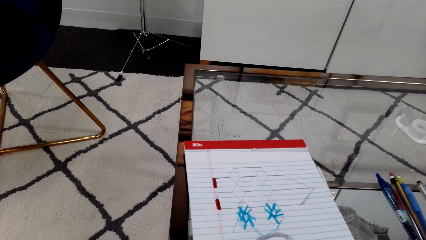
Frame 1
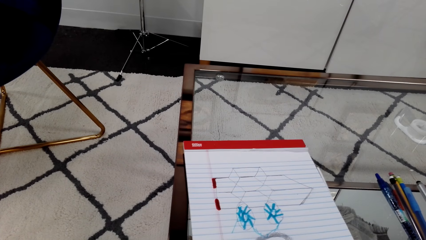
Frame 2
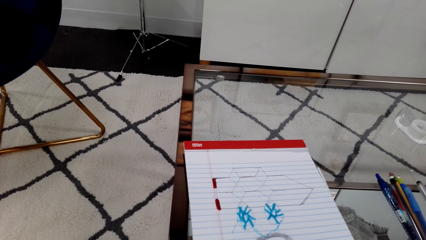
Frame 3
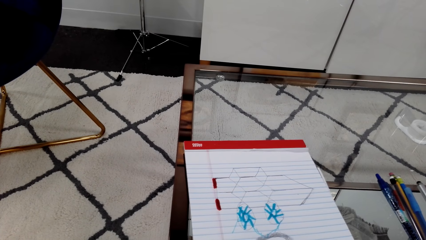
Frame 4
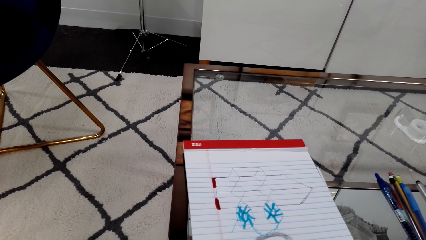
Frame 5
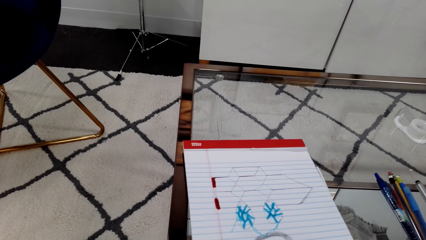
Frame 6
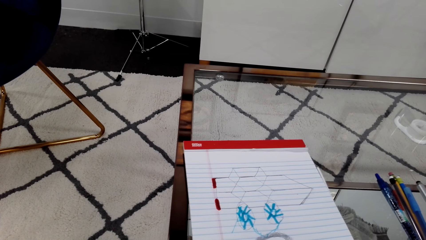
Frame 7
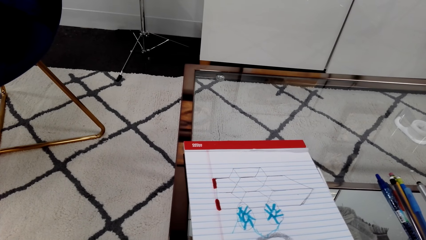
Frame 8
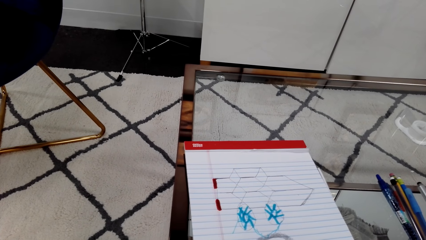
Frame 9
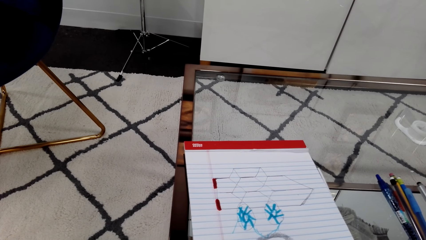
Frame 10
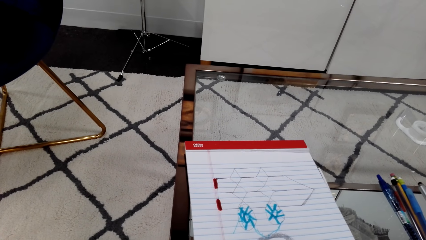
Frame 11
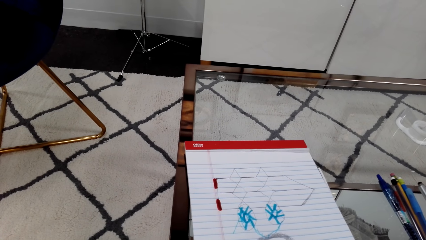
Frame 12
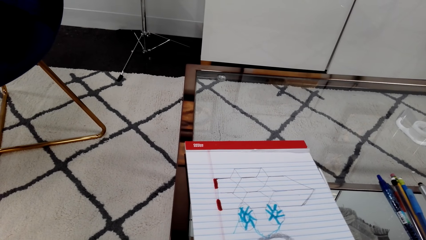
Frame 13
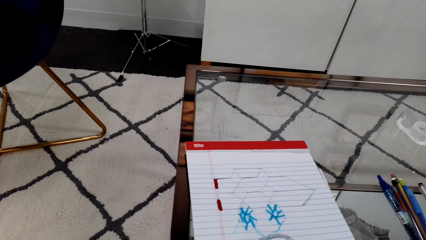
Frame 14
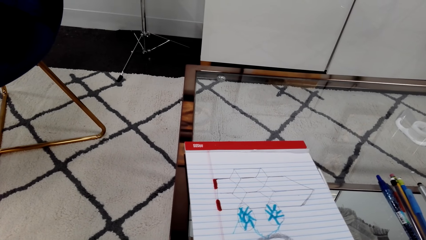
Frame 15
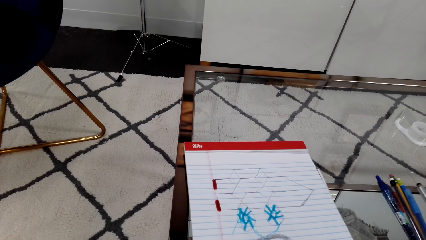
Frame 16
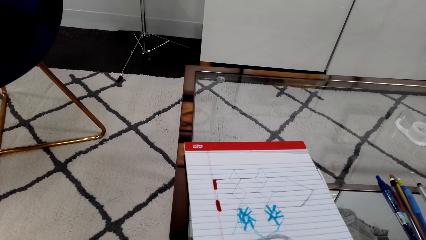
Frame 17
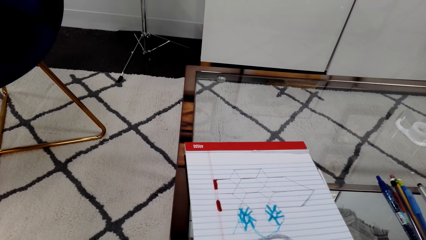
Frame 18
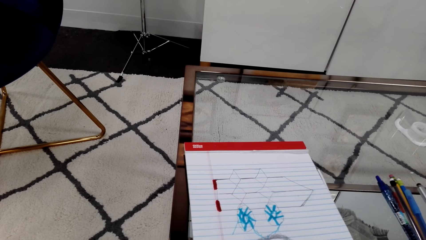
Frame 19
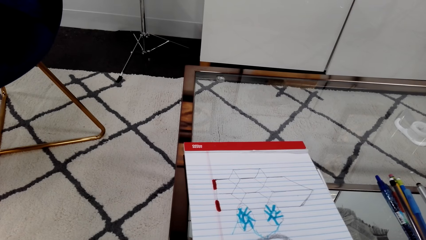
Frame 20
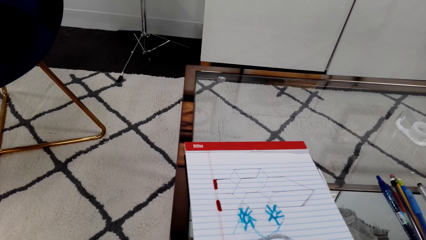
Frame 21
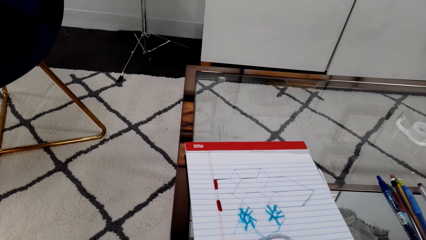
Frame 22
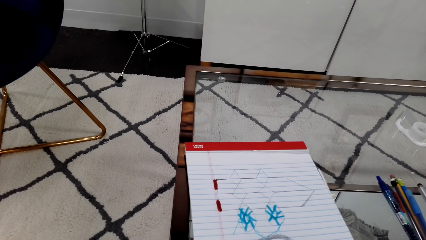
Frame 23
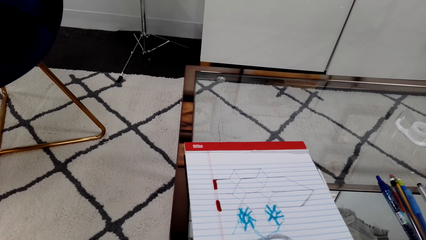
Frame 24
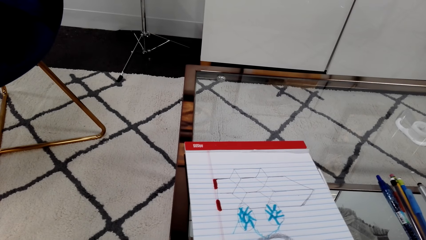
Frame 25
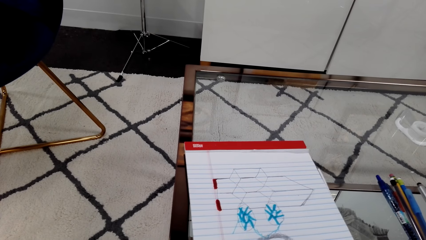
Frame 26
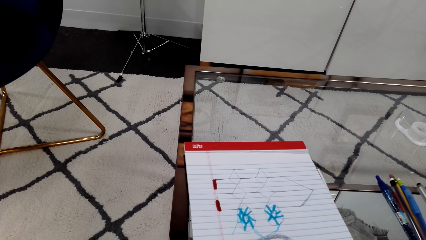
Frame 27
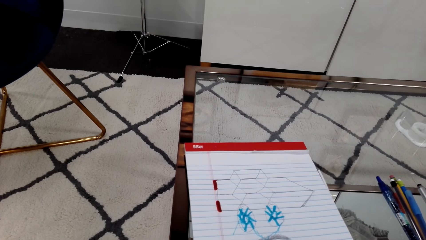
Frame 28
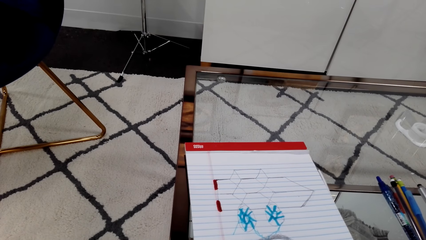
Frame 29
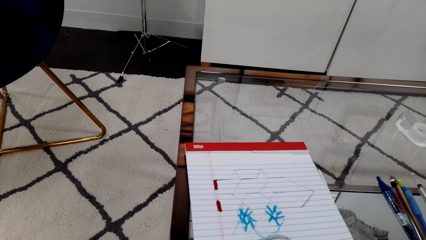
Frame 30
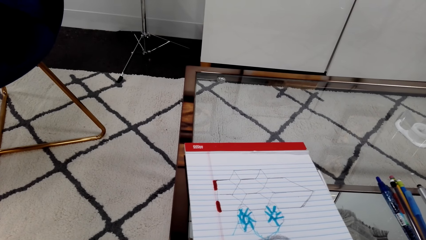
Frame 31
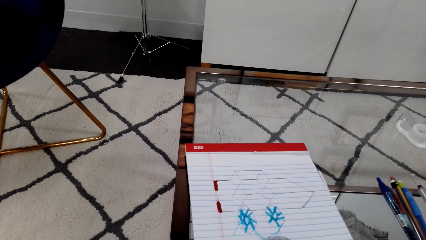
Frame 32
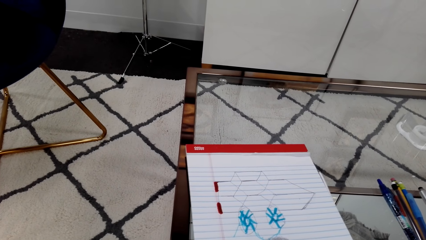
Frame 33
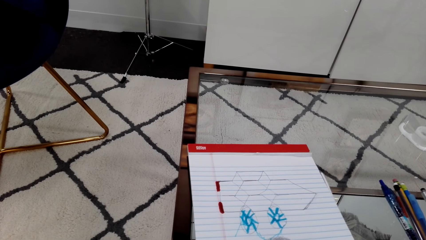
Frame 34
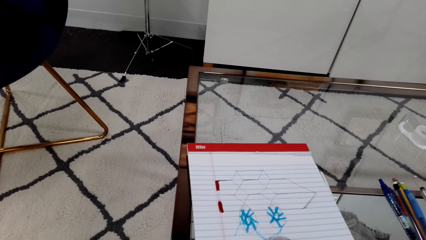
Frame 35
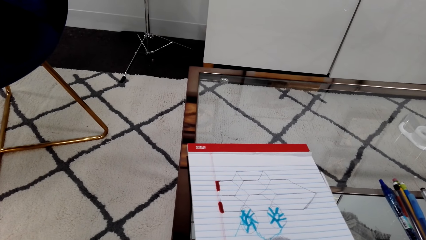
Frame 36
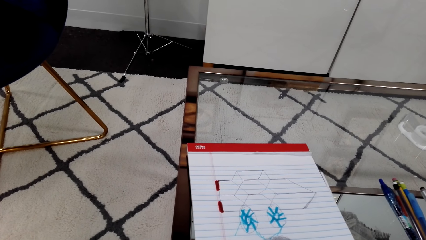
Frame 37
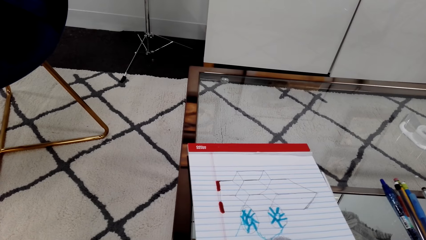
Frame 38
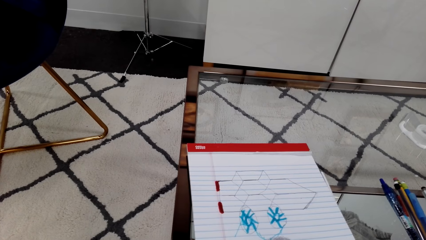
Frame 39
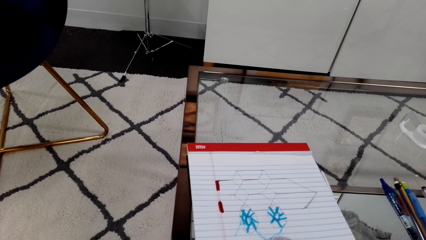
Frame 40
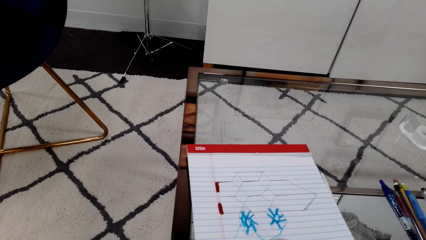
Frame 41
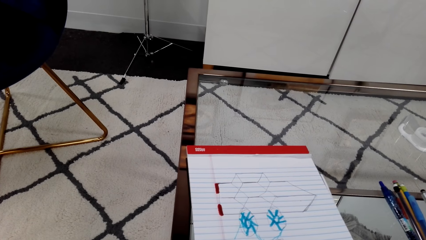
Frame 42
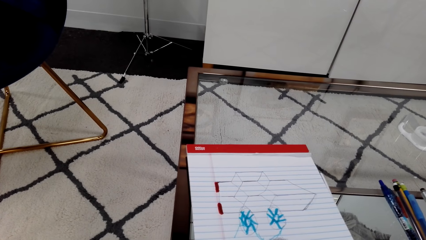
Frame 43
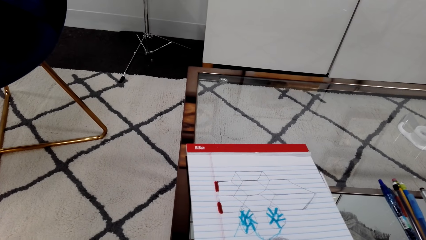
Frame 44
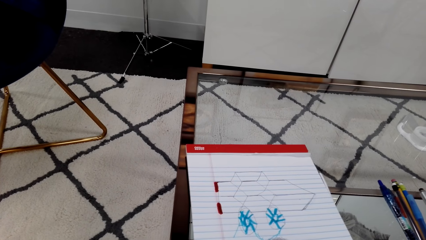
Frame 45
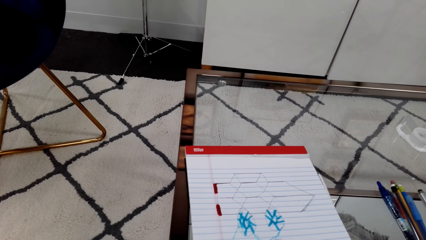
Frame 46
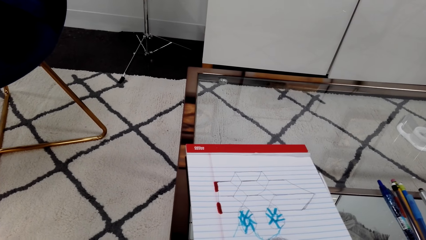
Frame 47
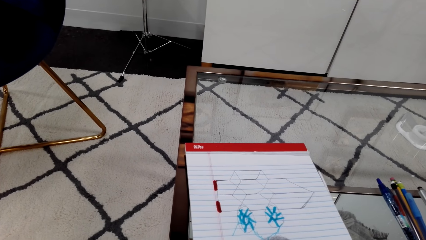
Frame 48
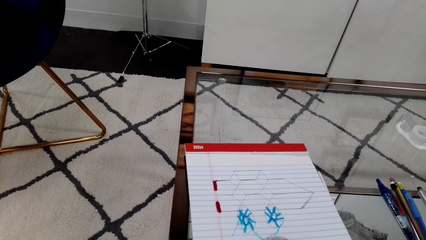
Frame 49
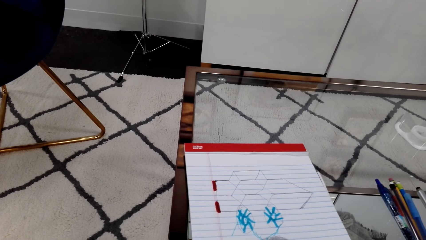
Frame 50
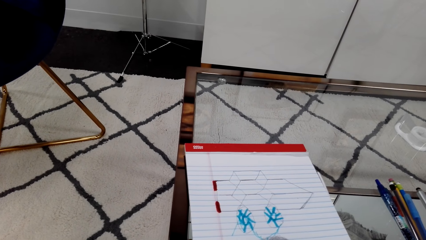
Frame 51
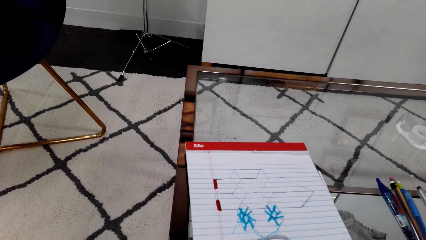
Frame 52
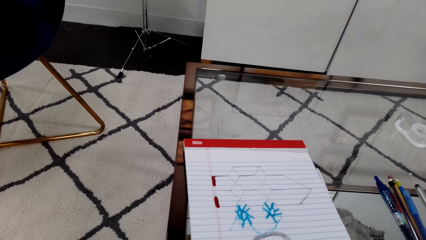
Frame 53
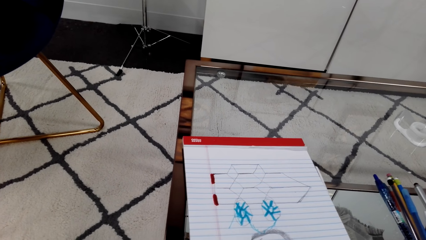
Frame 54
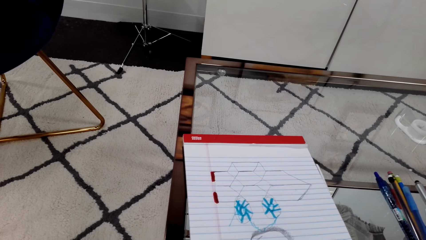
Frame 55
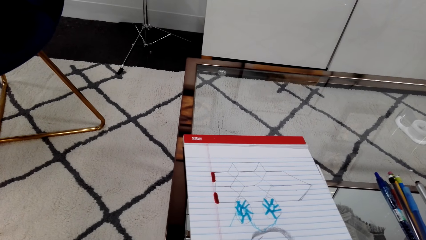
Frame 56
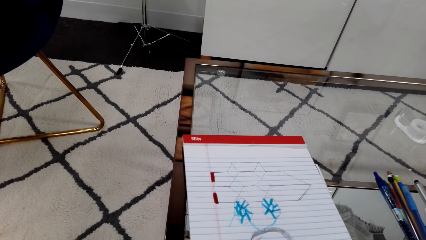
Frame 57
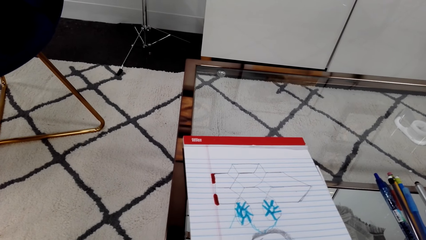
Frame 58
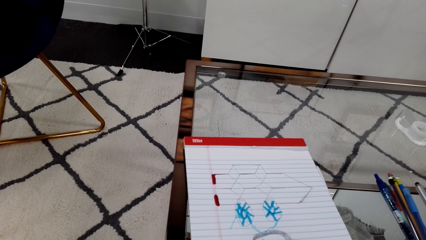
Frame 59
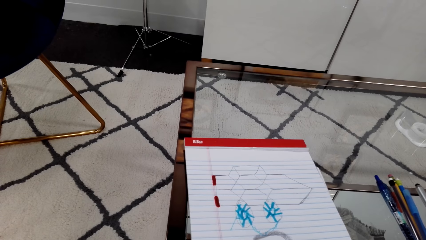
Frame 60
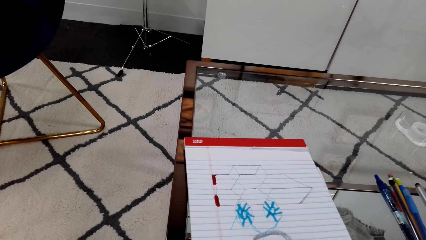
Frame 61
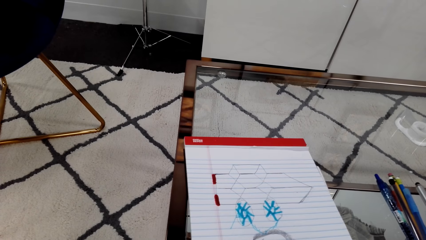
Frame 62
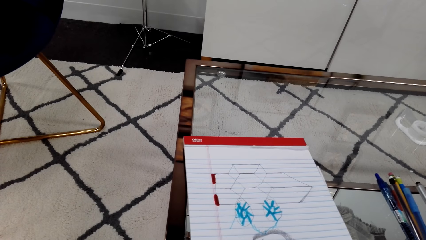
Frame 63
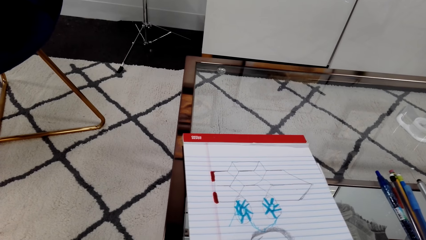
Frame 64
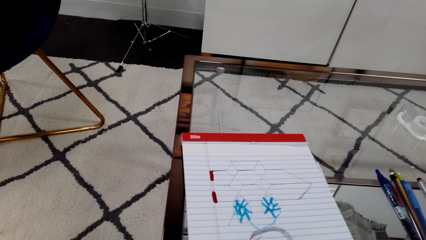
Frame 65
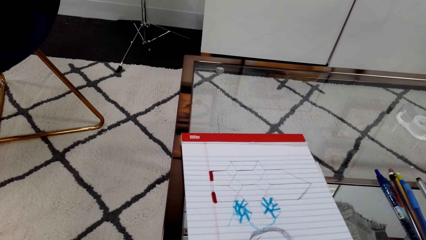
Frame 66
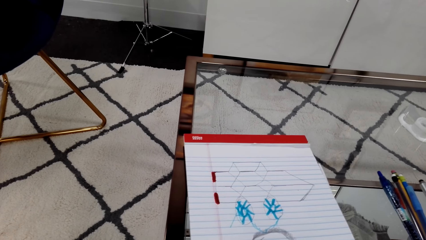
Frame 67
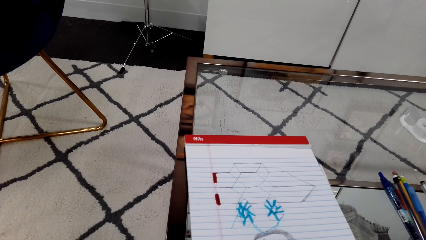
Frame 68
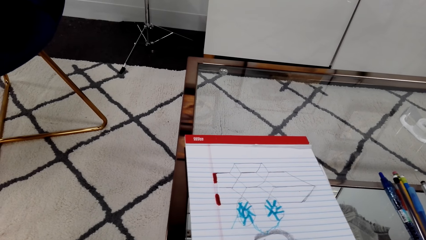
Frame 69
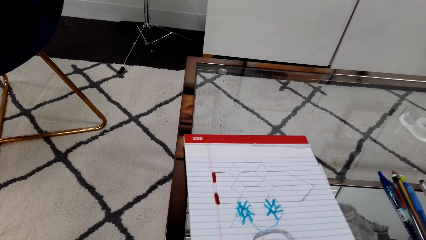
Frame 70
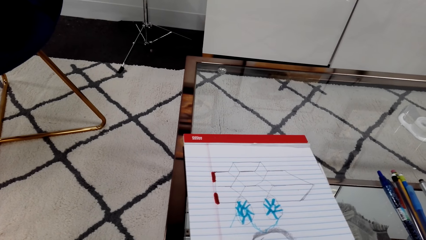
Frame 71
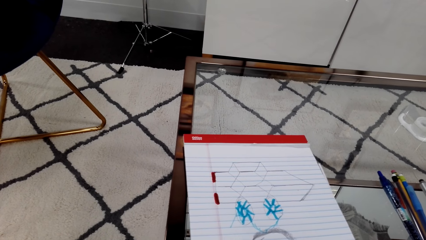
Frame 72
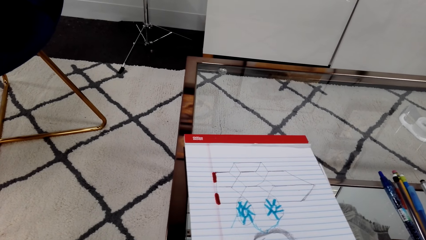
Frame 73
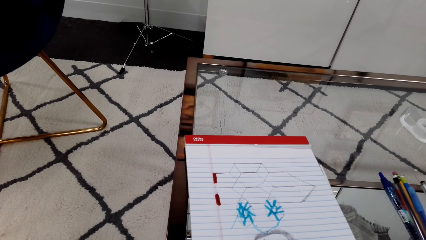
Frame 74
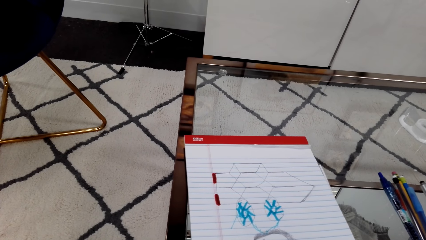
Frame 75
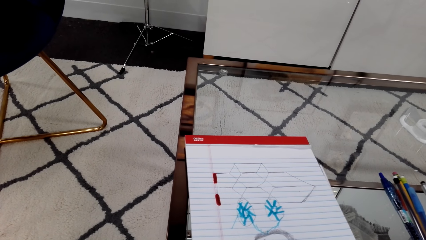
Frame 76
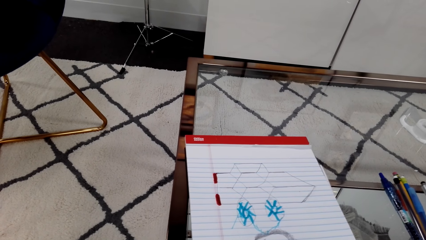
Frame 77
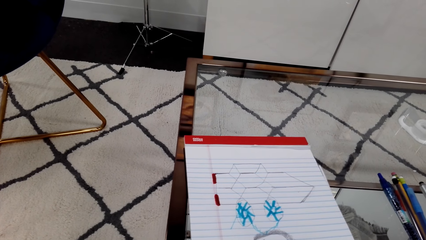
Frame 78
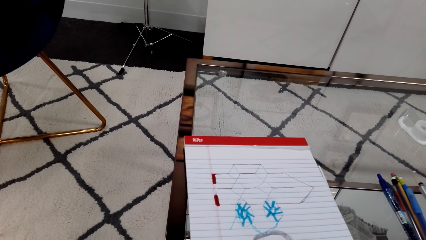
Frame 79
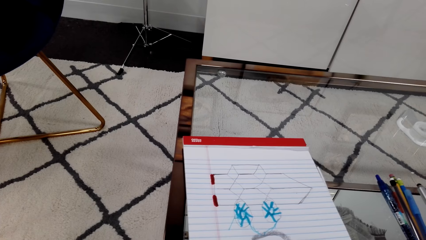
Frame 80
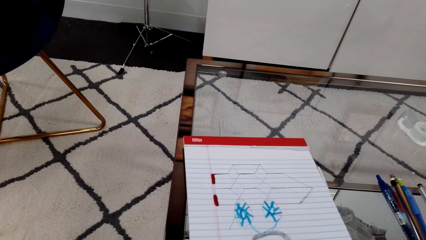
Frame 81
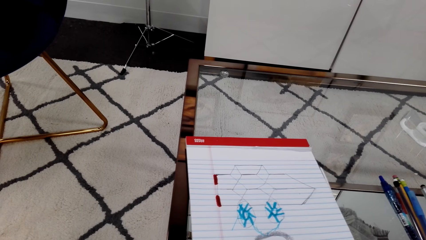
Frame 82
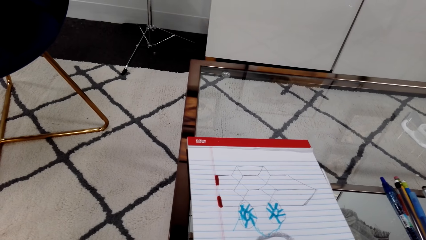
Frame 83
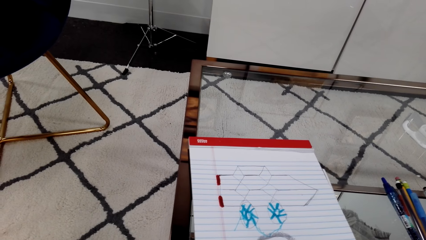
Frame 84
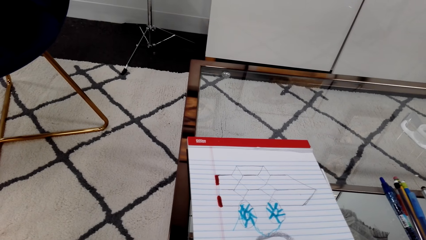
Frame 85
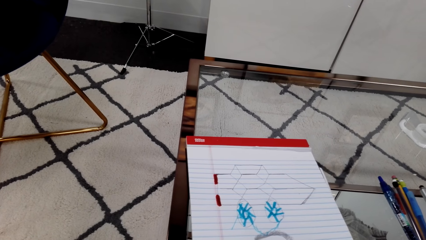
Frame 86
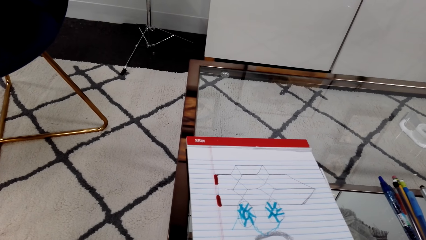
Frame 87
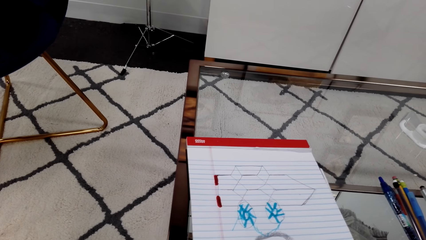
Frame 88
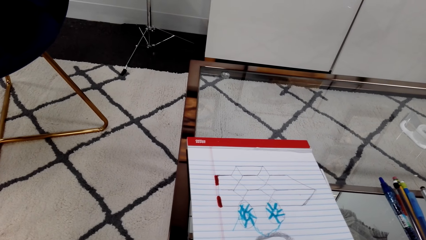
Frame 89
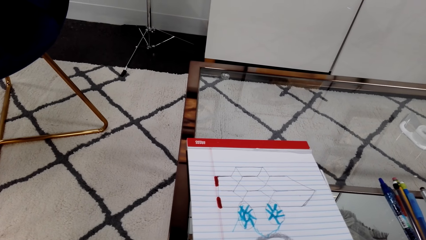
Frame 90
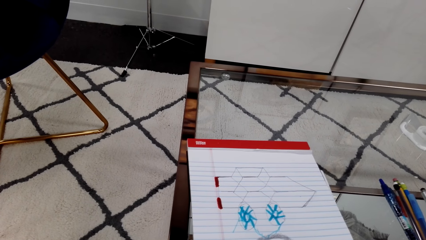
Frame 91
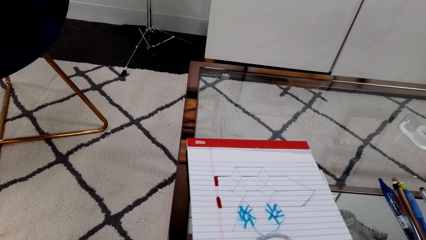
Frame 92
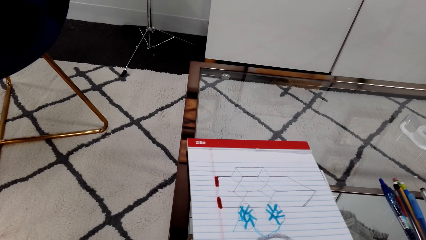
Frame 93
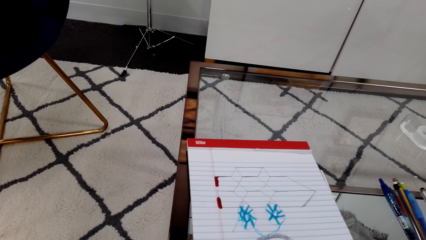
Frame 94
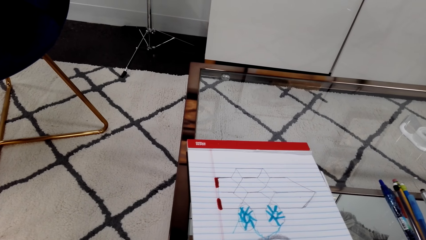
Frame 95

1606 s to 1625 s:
The camera wearer talks. The person talks.
